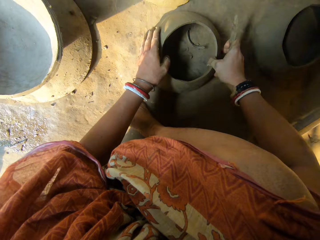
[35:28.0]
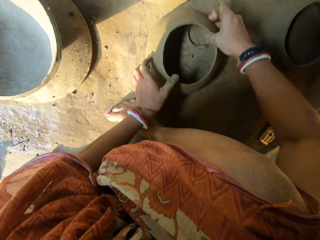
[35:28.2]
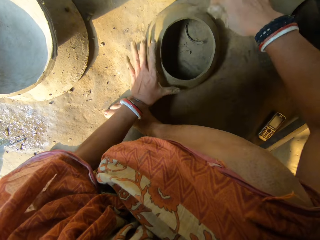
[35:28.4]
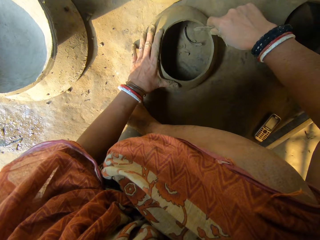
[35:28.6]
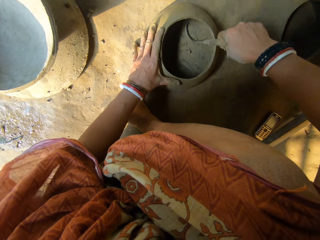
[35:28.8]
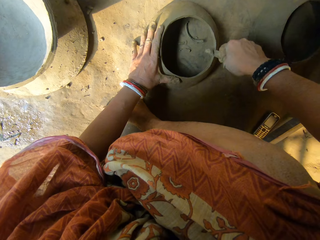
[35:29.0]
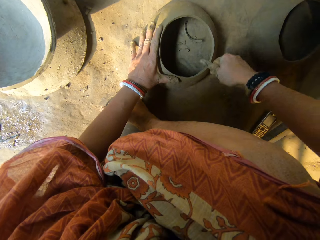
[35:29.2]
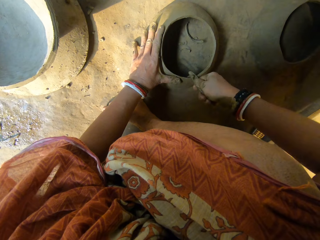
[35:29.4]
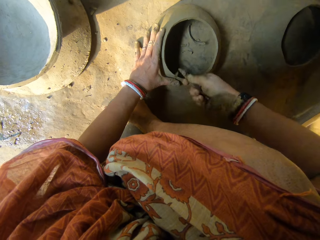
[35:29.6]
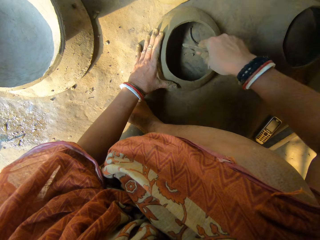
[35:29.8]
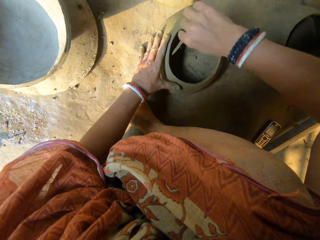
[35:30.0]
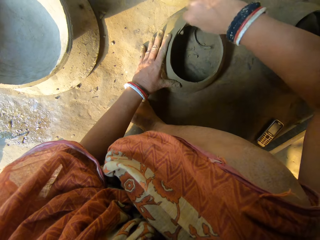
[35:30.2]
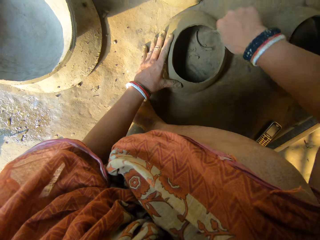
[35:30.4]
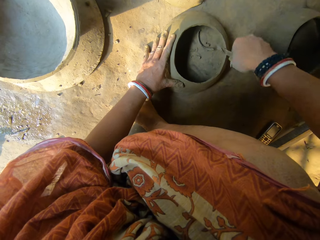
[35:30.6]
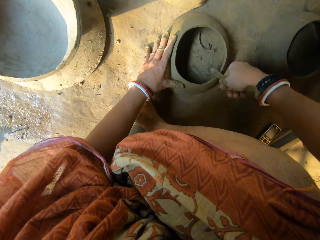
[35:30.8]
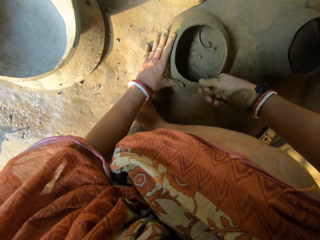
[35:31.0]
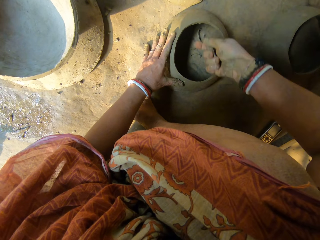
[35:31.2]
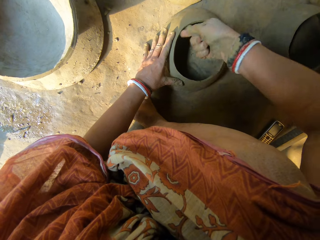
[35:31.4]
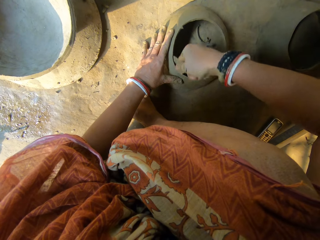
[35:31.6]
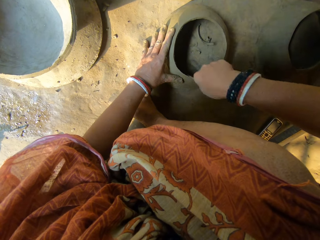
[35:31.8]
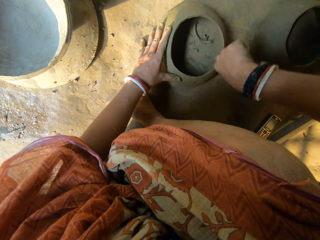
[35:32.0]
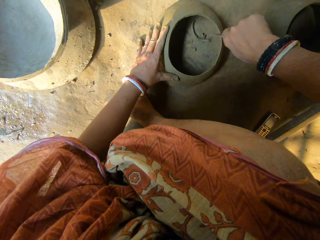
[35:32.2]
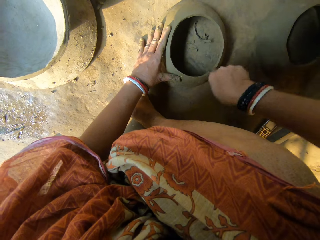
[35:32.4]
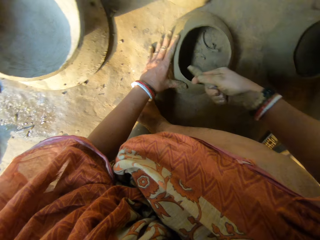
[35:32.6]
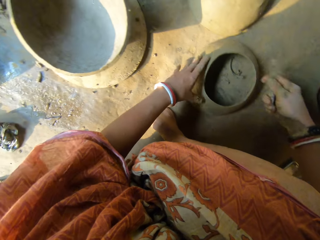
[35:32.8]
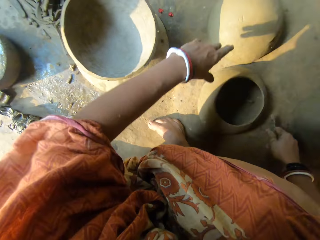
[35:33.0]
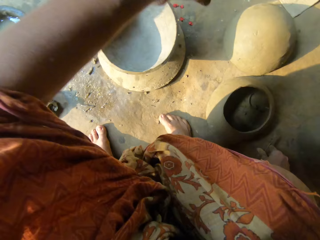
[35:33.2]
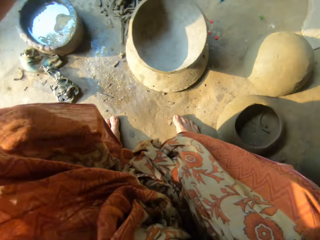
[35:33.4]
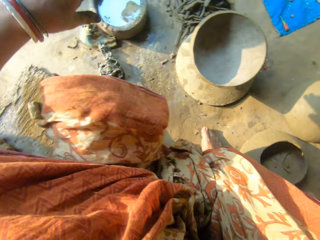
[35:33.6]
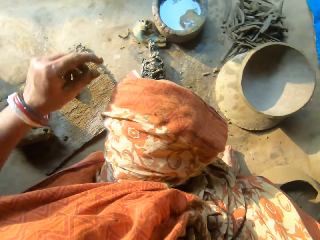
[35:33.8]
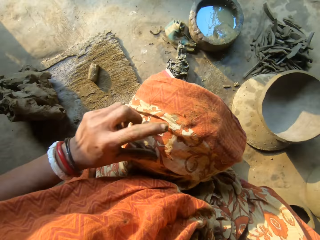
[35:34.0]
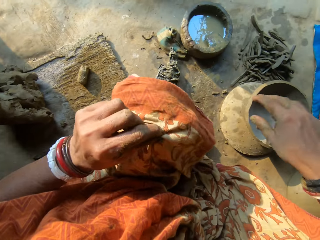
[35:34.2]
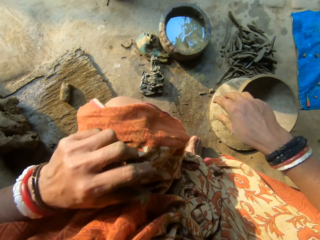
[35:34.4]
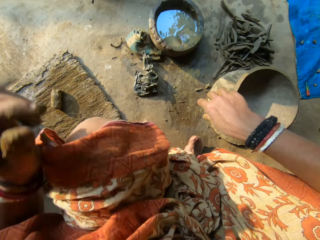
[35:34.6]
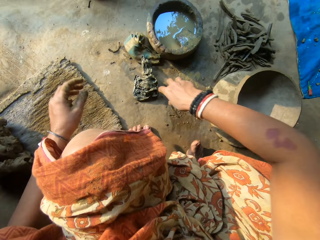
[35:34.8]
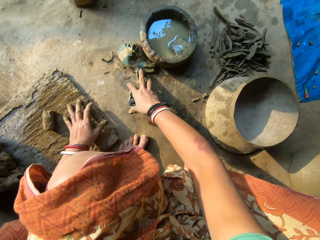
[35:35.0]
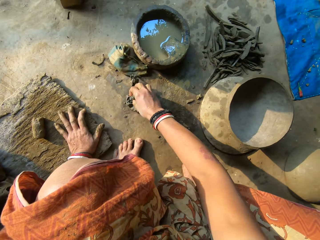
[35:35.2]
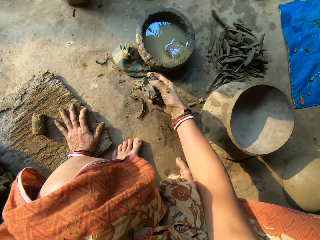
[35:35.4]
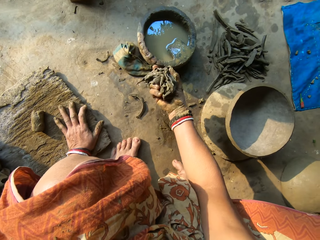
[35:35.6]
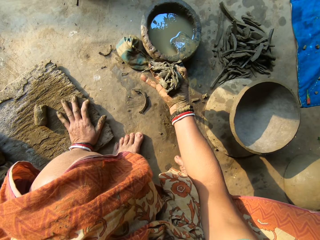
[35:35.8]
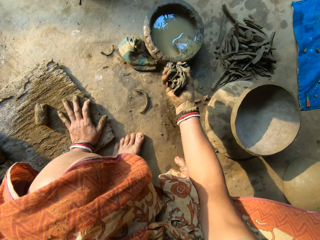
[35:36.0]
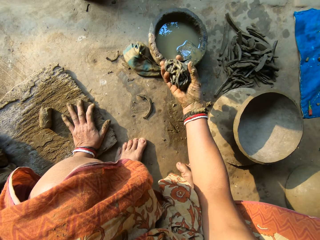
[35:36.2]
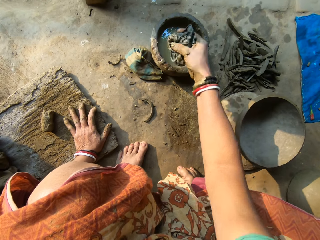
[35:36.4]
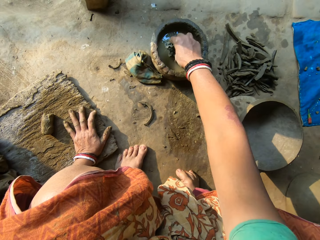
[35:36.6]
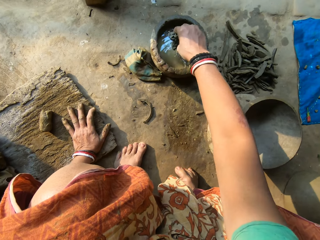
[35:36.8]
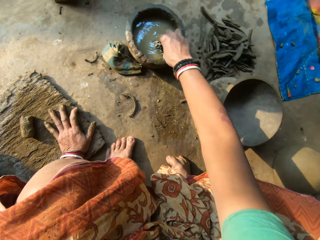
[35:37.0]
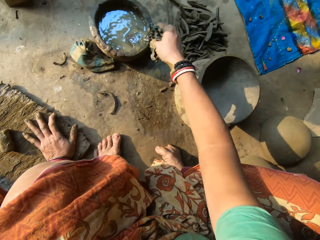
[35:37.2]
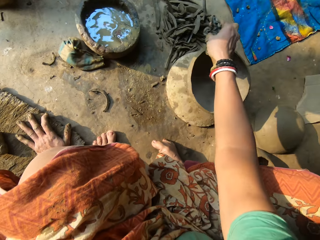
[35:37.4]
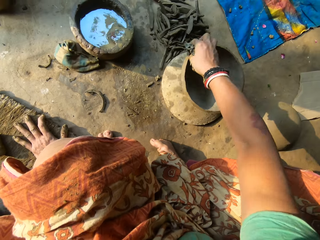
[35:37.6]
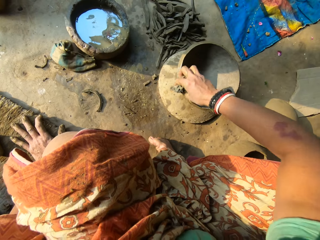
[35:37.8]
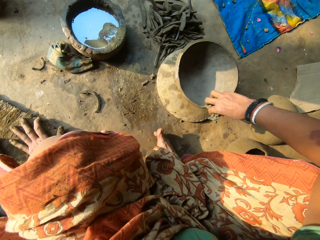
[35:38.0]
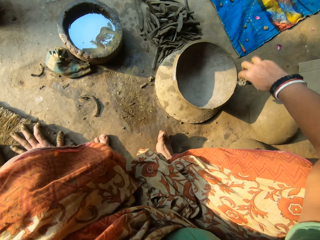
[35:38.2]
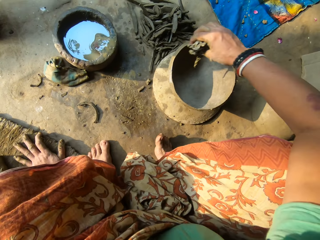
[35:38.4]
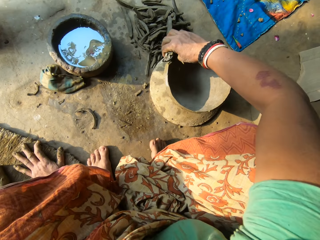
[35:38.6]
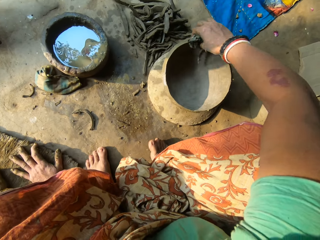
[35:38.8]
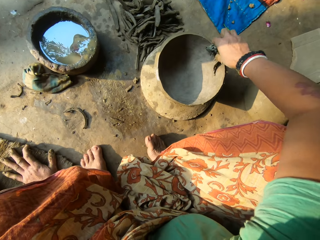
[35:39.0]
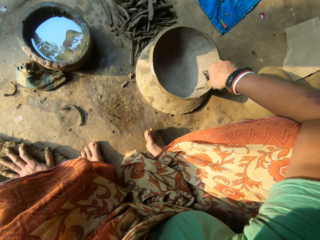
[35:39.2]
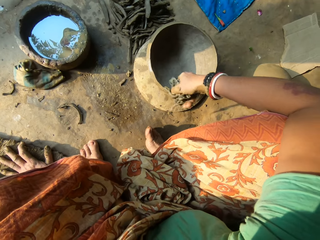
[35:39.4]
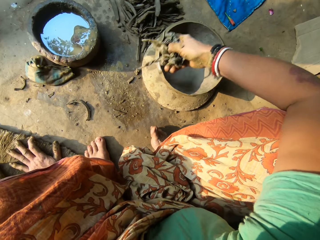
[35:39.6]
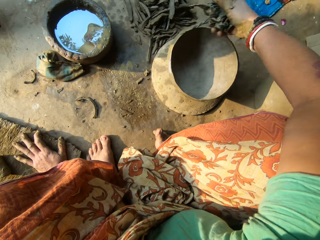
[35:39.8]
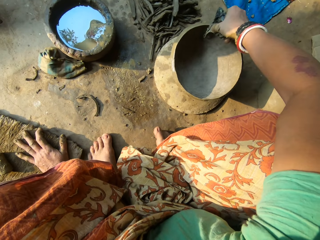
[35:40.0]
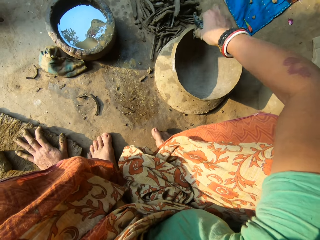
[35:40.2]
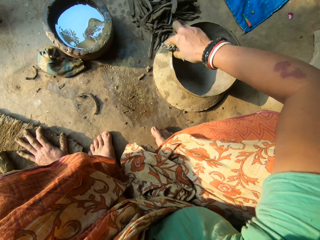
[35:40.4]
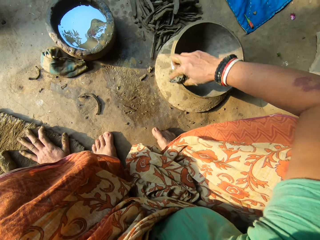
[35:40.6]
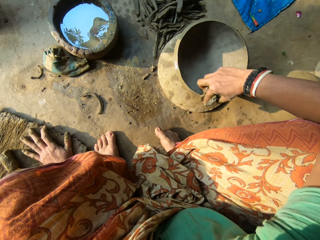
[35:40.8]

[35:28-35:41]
The camera wearer moves the piece of the clay pot. She cuts the piece of the clay with the scalpel. She places the scalpel on the floor. She fixes her clothes. She picks up the napkin or cloth on the floor with her right hand. She folds the cloth. She dips the napkin in her right hand inside the water. She shakes the cloth. She cleans the edge of the ceramic clay with the napkin in her right hand.

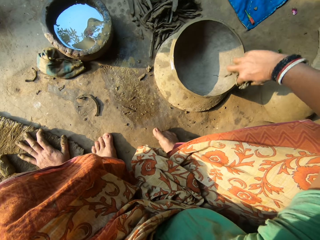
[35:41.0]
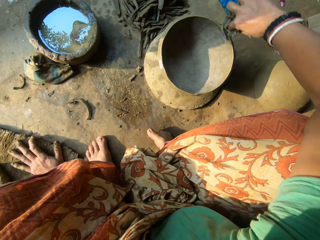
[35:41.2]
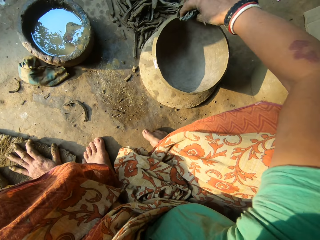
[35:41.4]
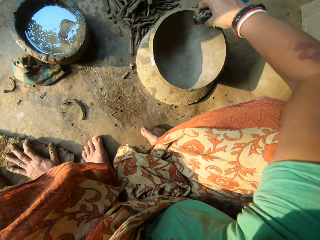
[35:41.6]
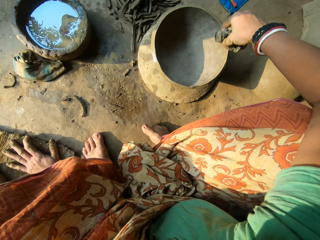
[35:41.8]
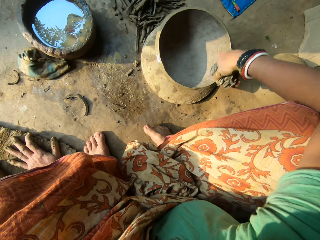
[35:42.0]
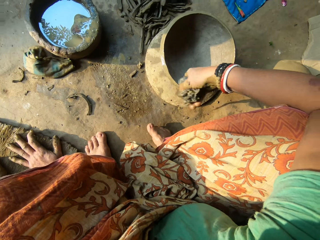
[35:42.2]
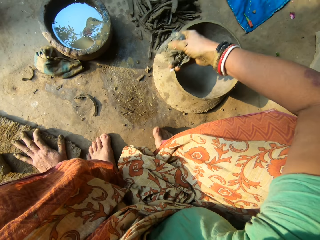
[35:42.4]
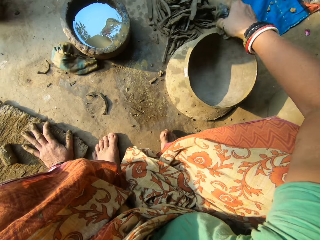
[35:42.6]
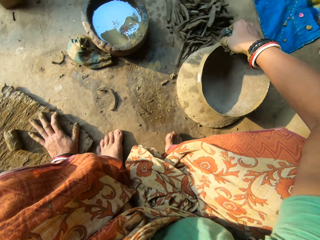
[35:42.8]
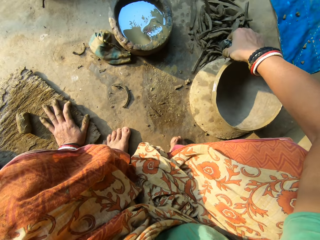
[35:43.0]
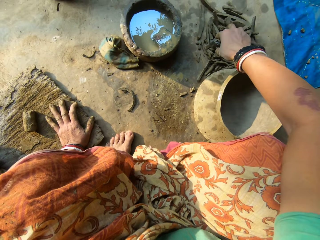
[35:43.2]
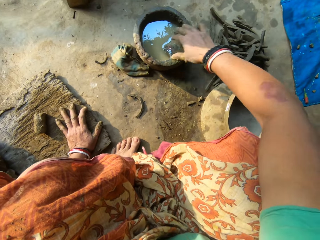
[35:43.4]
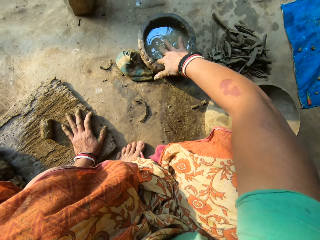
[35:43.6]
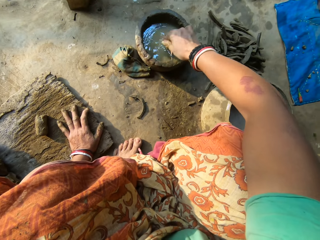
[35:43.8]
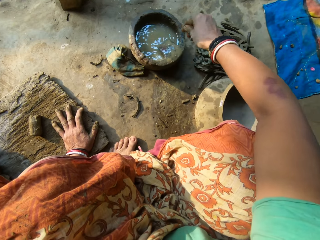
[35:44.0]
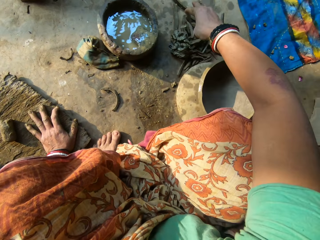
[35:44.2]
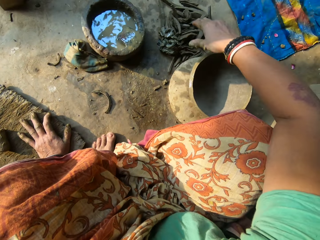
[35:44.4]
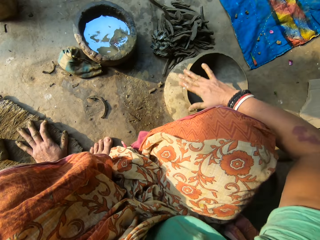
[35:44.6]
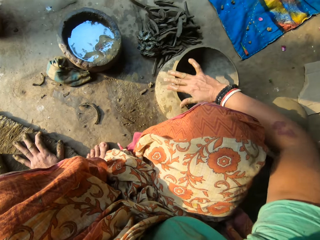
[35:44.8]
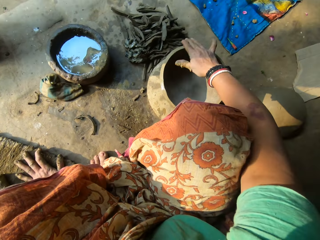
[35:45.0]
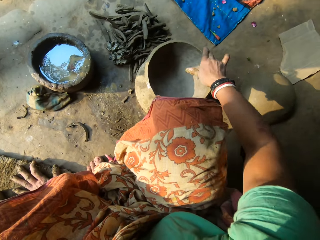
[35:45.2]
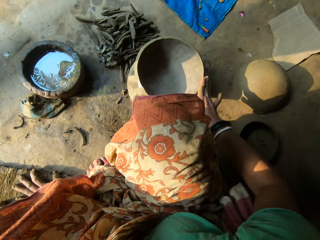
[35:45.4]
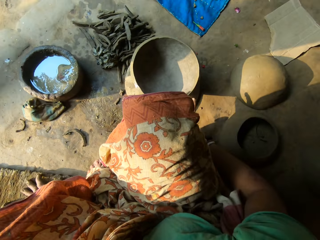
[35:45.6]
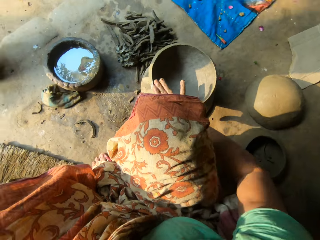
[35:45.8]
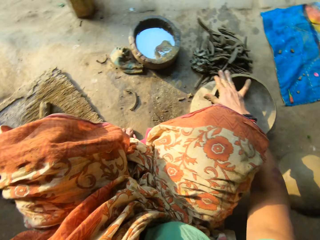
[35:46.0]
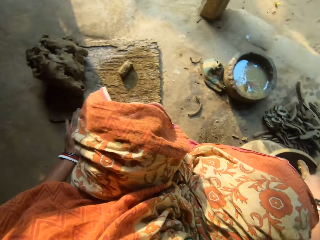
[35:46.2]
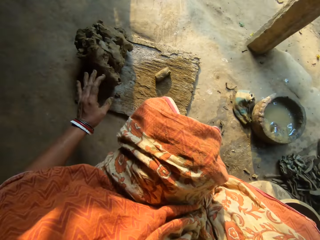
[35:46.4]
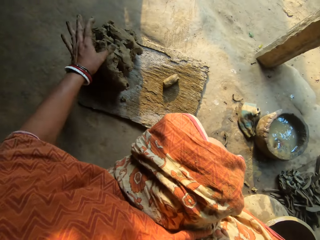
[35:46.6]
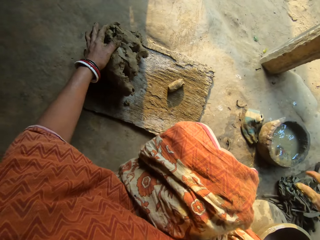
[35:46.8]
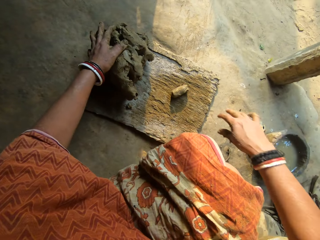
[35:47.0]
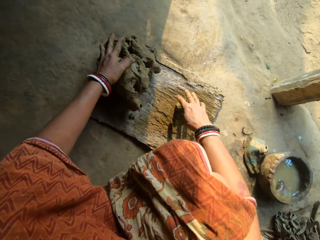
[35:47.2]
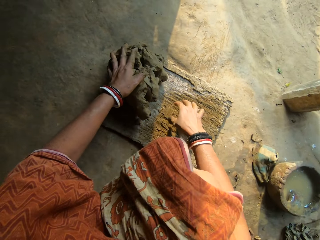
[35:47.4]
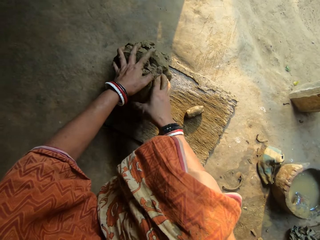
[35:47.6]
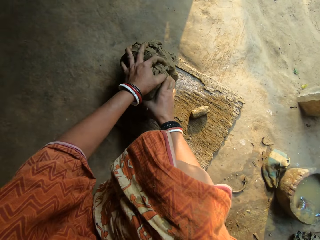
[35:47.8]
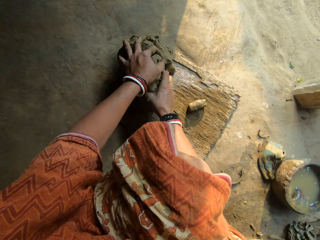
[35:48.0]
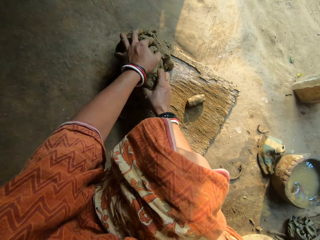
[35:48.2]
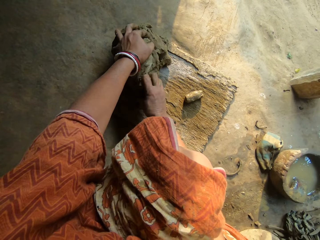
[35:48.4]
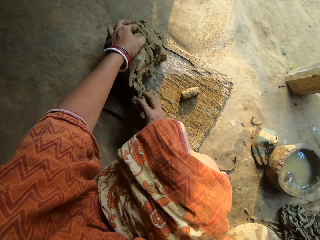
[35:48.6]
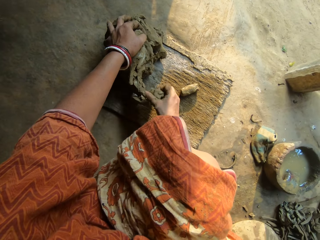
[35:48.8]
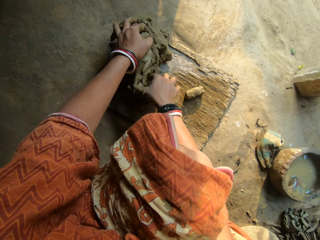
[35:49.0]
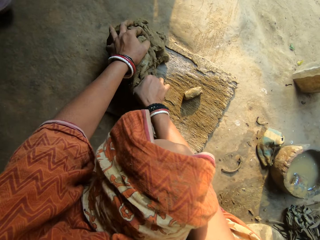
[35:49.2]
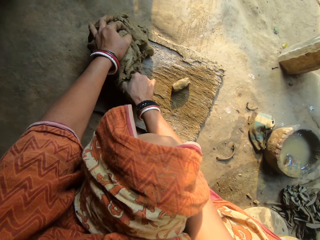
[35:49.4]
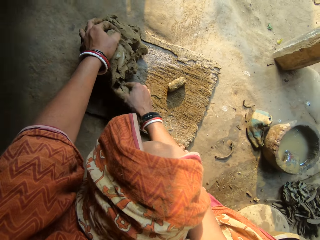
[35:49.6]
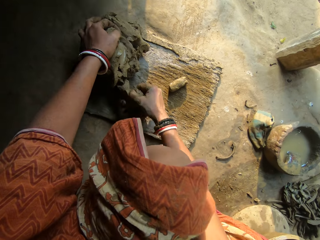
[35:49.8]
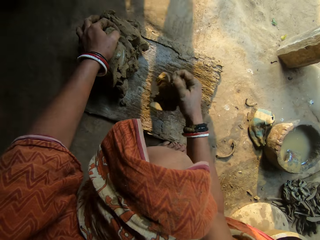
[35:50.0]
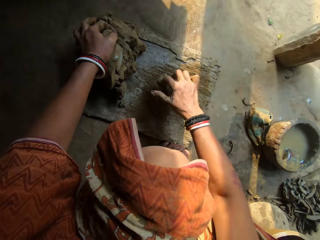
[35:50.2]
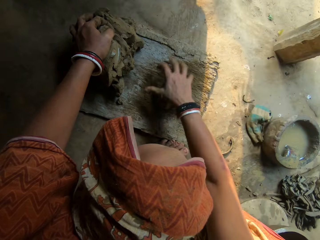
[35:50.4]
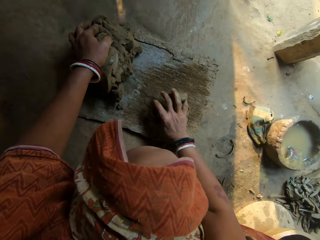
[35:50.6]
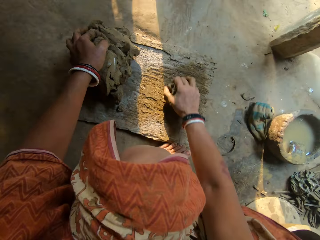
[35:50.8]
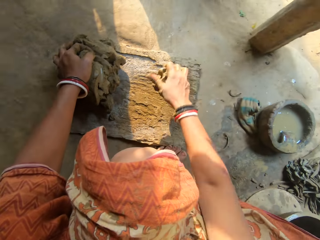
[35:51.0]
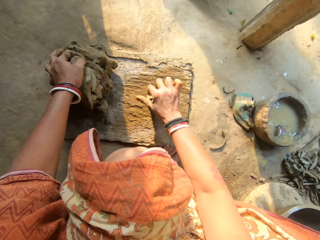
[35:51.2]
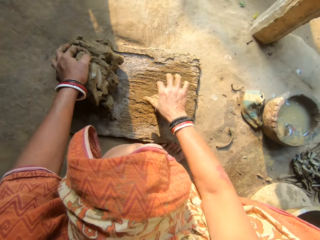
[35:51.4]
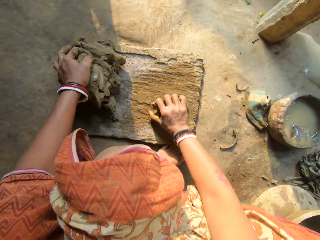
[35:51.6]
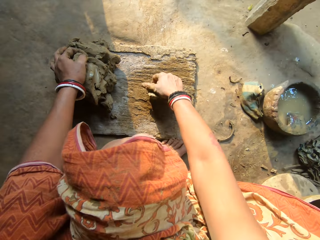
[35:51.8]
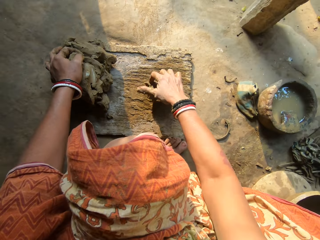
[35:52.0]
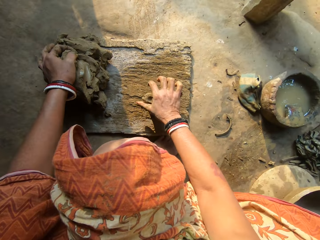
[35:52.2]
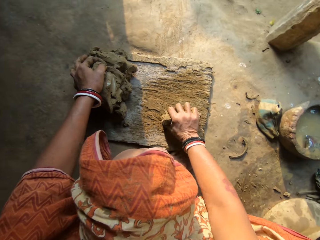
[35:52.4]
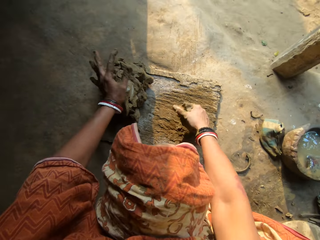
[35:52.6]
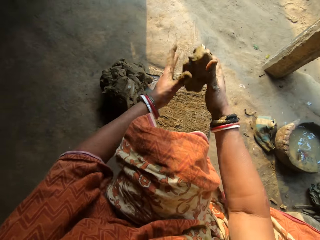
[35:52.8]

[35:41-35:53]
The camera wearer drops the cloth on the floor. She dips her right hand in the water. She applies the water in the piece of the clay pot. She cleans the edge of the ceramic clay with her right hand. She places her left hand on the clay on the wood. She touches the clay. She cuts out clay from the clay on the wood with her right hand. She mixes the clays. She rolls the clay on the wood with her right hand. She moulds the clay. She lifts the clay.
